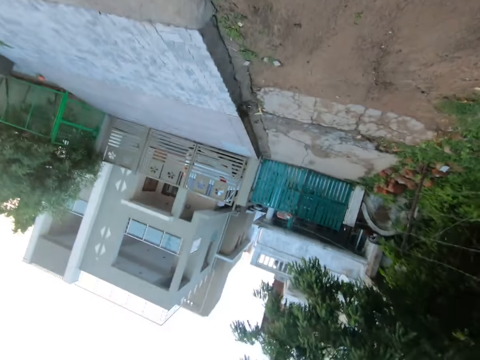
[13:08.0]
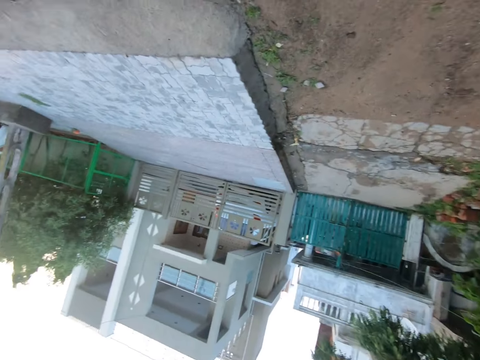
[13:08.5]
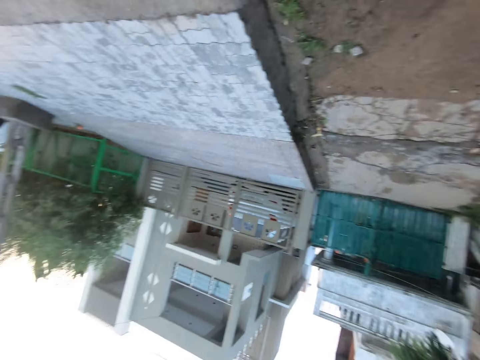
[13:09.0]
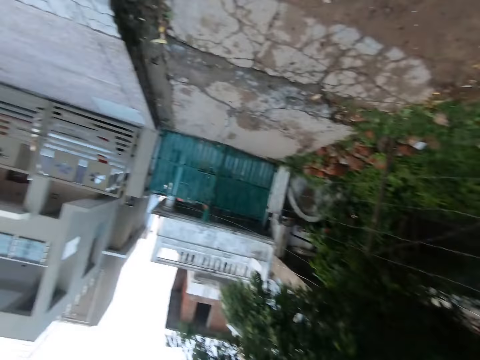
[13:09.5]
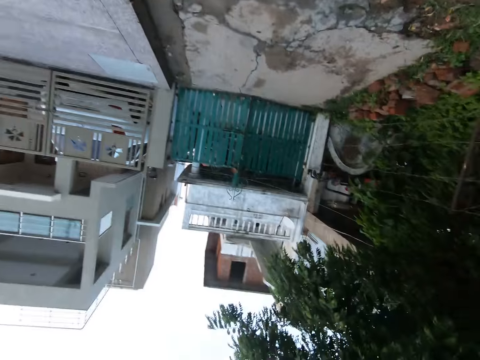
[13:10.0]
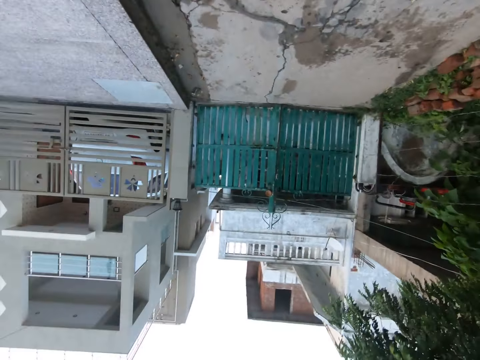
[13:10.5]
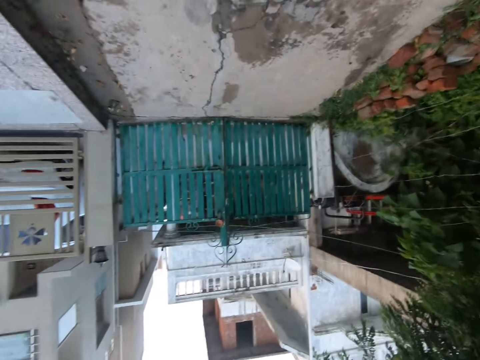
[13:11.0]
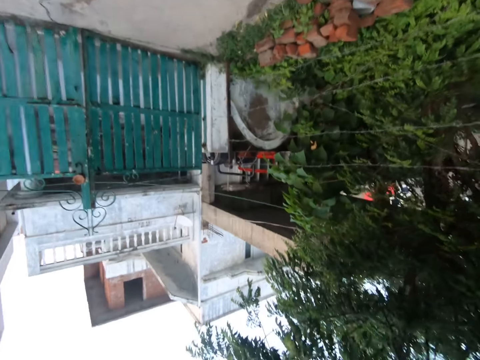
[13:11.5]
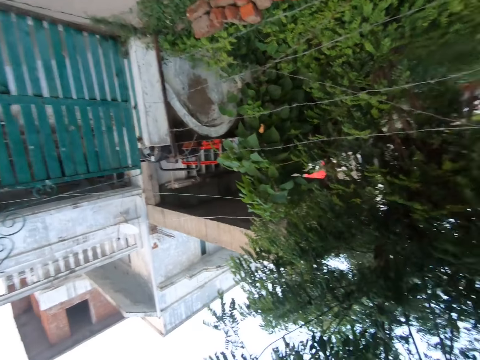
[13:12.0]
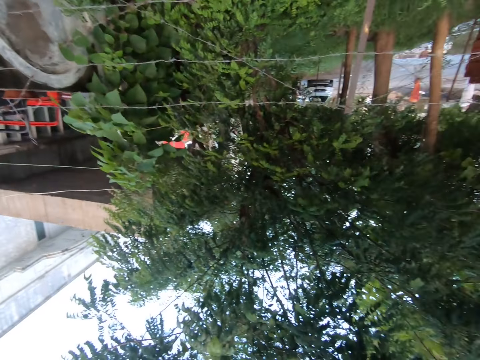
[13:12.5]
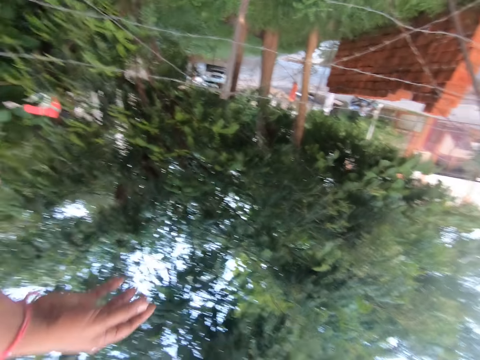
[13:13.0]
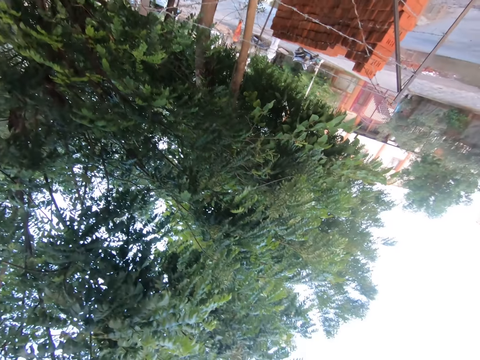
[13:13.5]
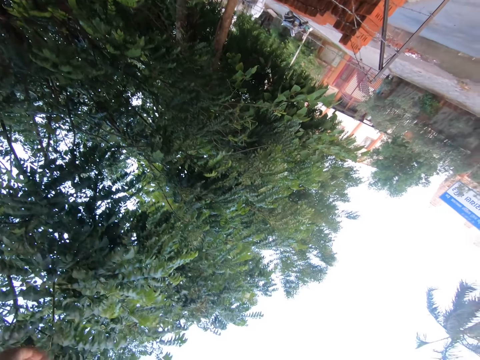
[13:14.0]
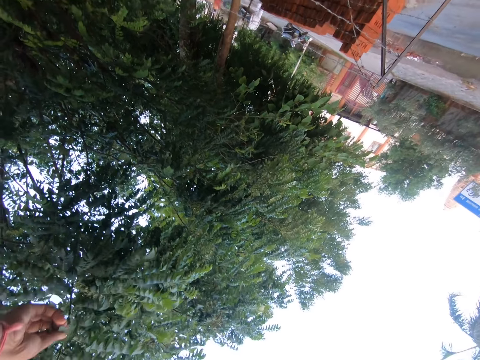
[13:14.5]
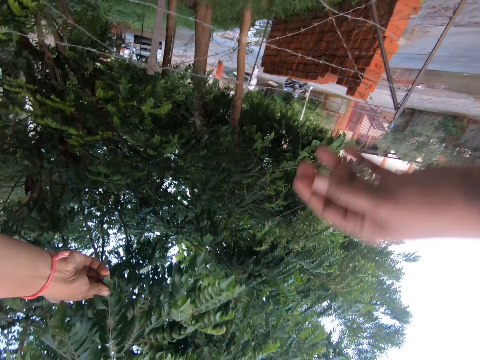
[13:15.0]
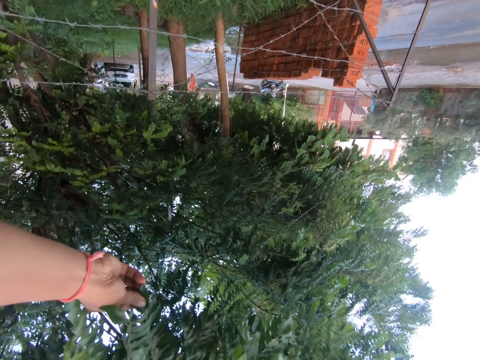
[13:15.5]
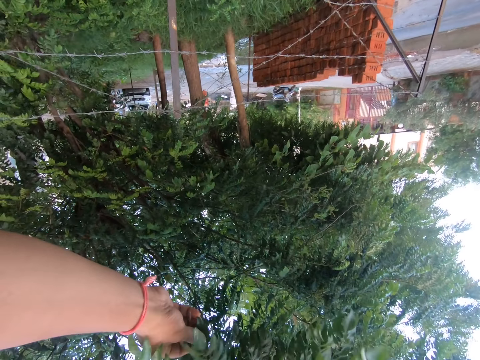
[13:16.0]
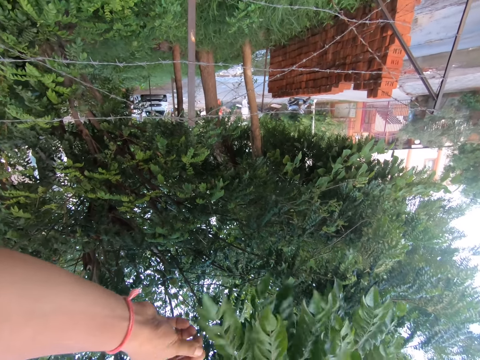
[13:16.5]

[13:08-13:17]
The camera wearer walks on the pavement and looks around. They stop and cut leaves. They look around again. They touch the leaves.

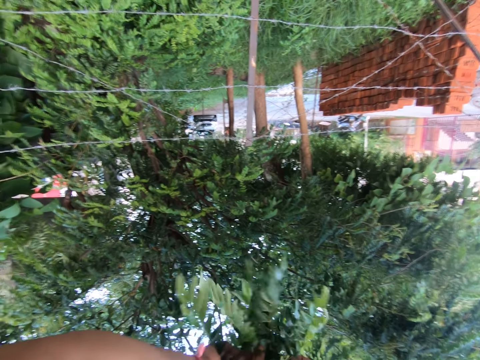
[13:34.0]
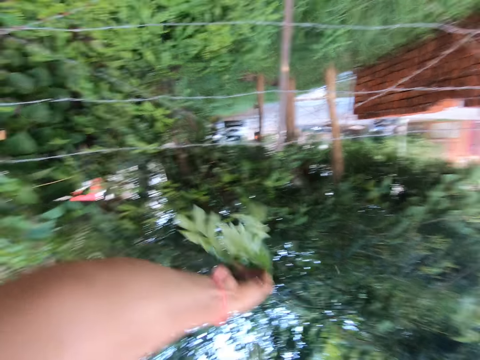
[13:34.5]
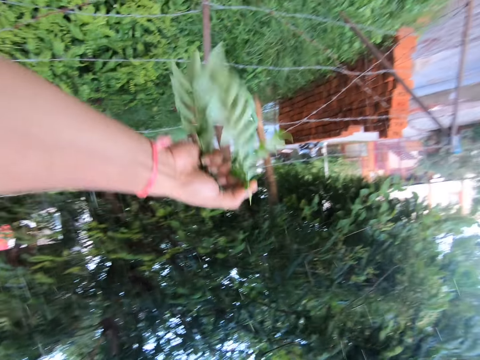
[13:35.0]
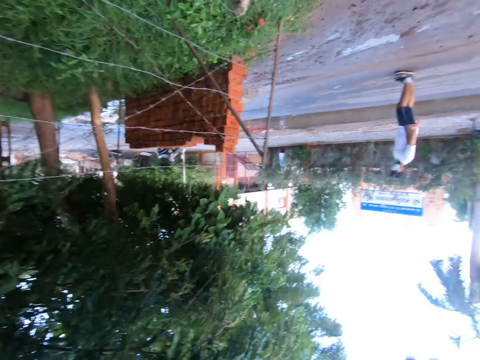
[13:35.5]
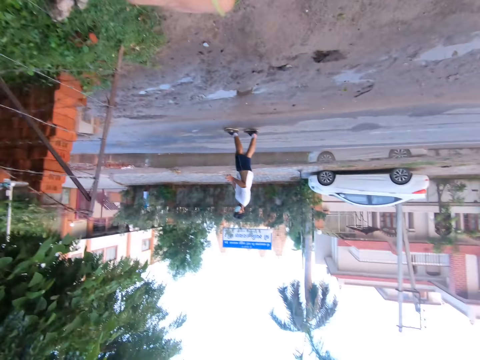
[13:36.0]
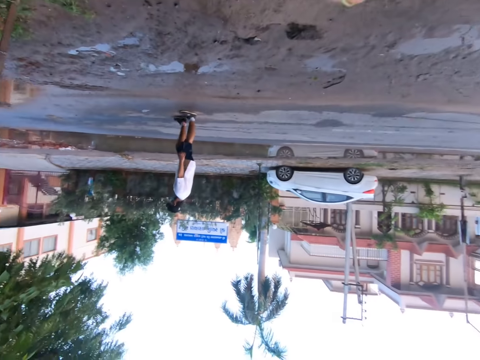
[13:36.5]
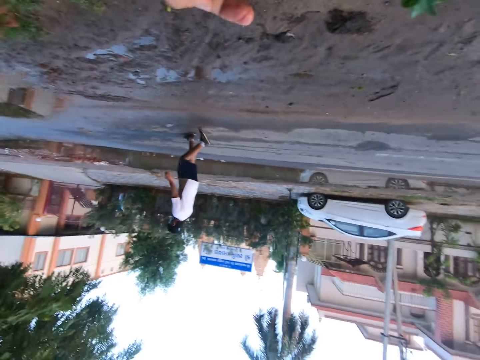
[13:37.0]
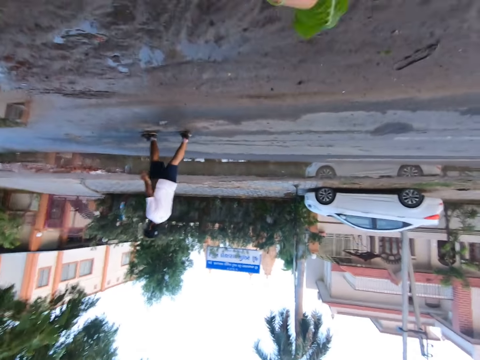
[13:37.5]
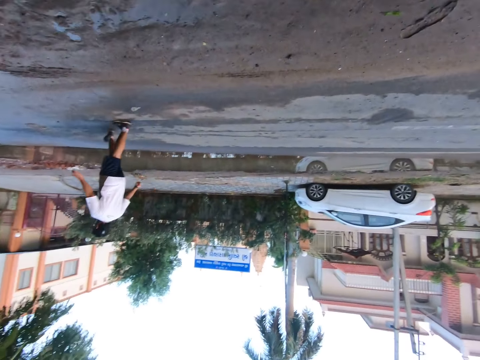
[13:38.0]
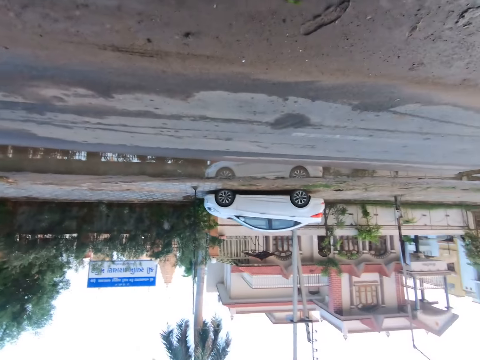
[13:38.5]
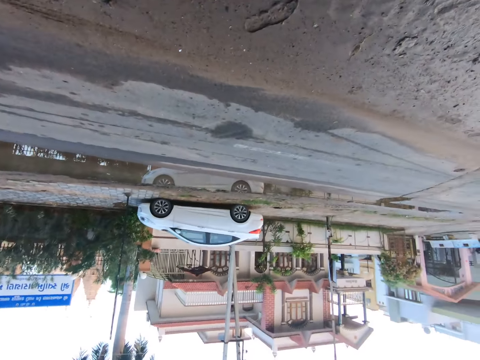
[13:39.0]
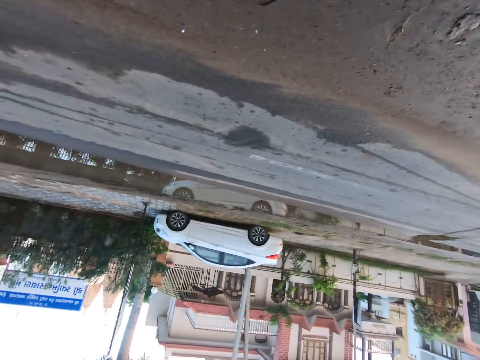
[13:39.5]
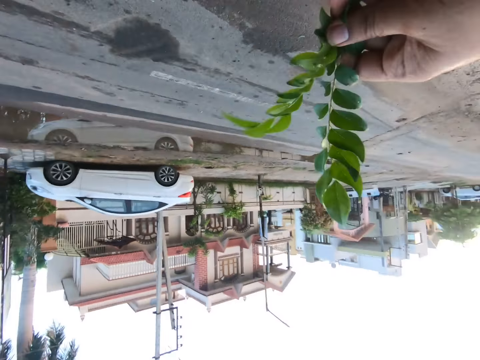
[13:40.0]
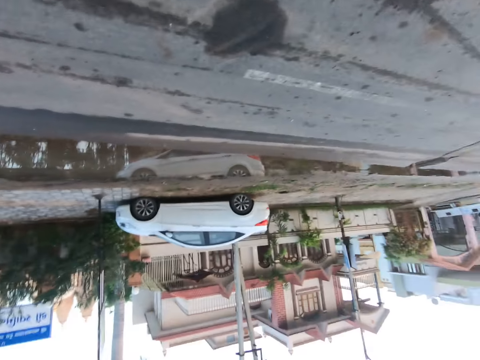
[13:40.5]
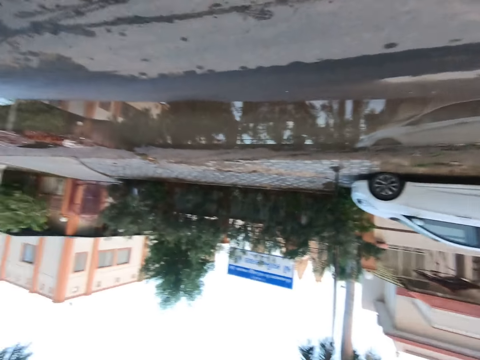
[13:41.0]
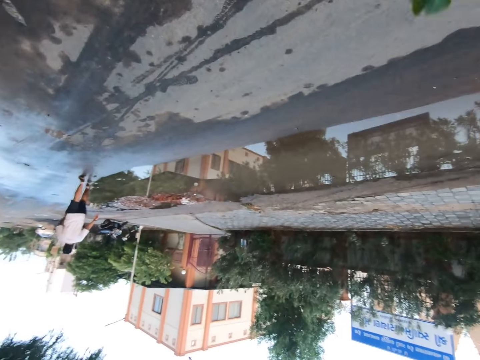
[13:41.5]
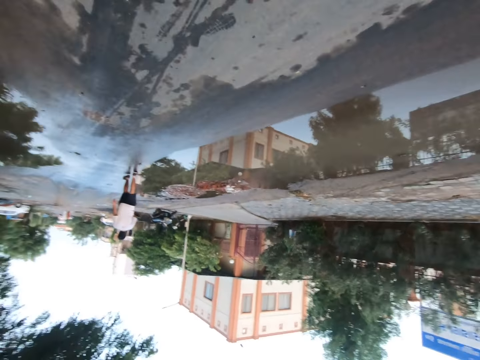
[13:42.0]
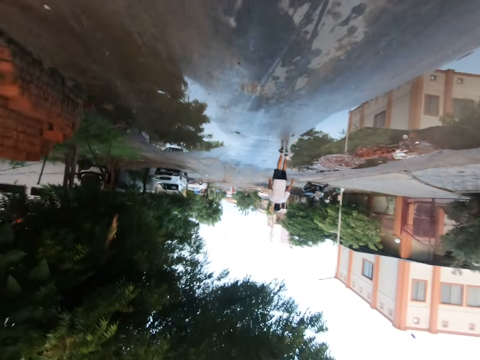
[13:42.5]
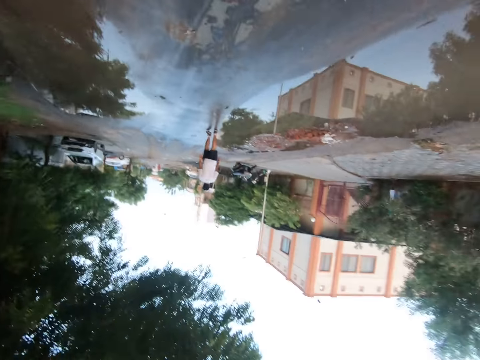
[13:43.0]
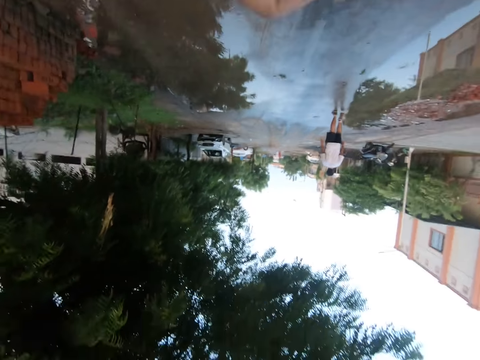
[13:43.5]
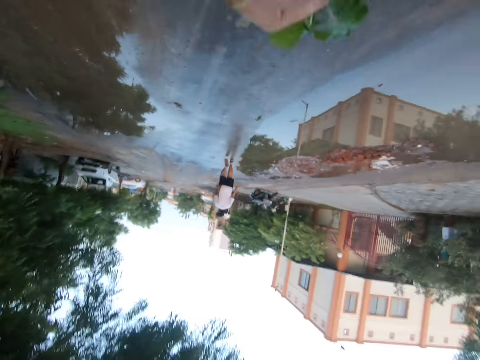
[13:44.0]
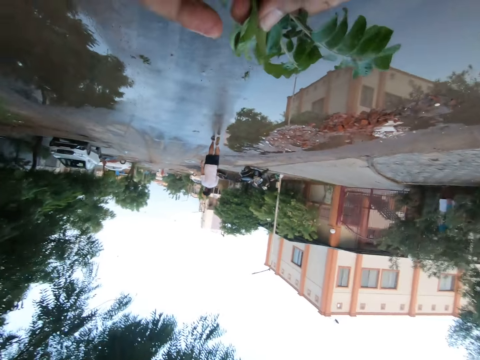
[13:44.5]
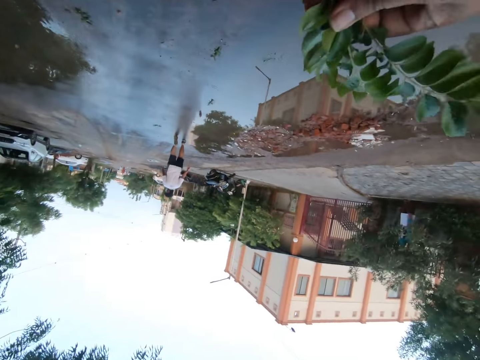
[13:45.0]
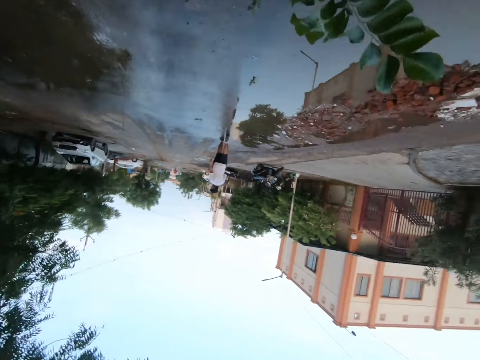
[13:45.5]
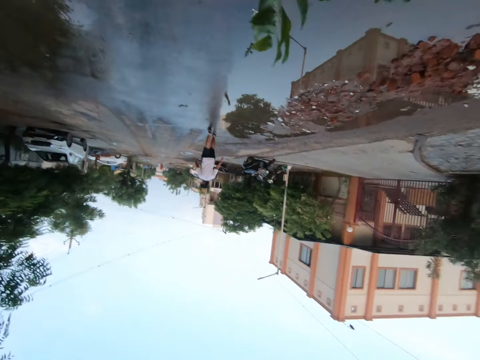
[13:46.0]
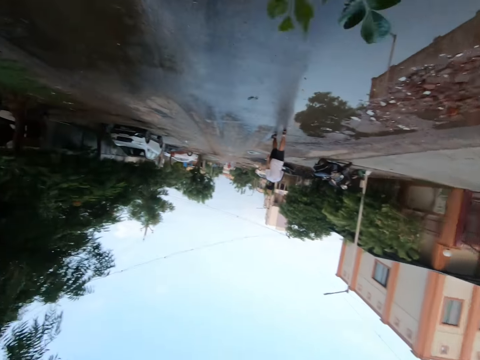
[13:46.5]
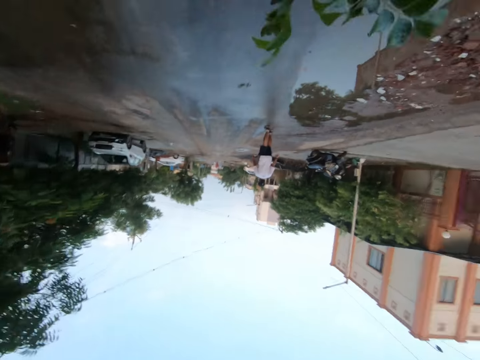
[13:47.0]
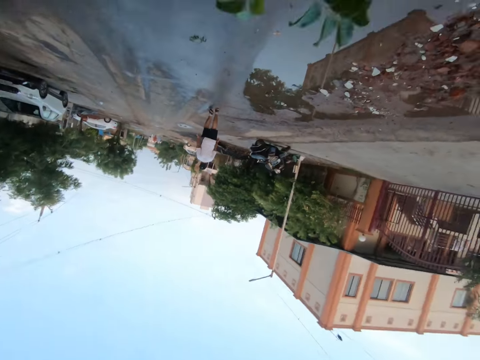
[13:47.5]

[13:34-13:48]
The camera wearer walks on the pavement and looks around. They jump the mud. They walk on the road and look around.

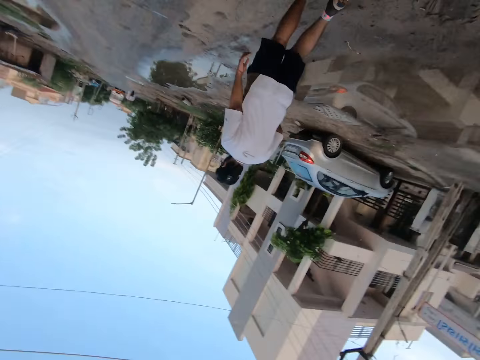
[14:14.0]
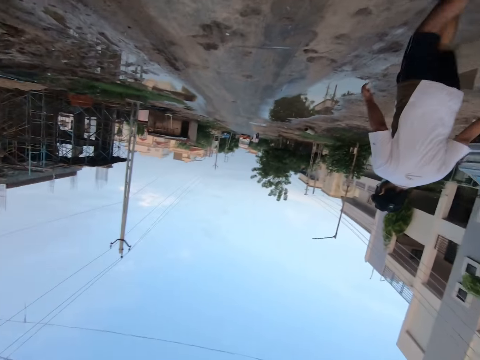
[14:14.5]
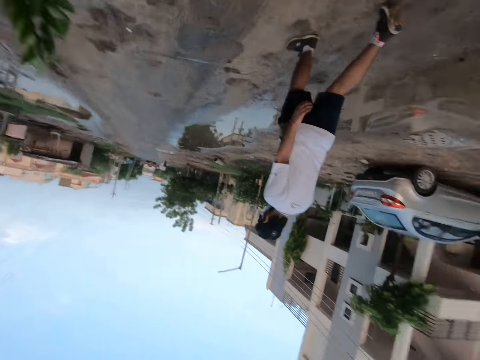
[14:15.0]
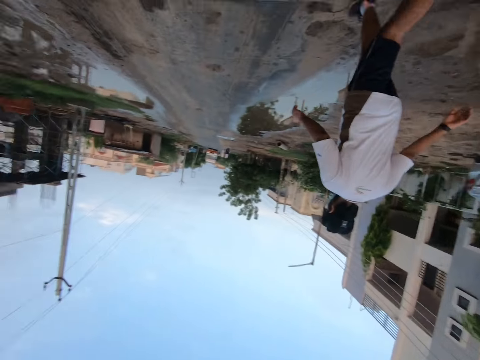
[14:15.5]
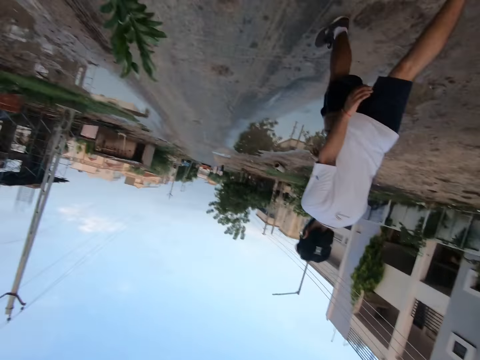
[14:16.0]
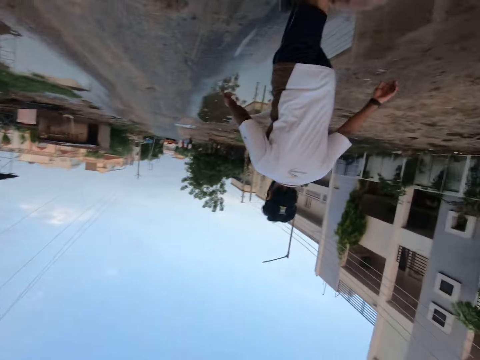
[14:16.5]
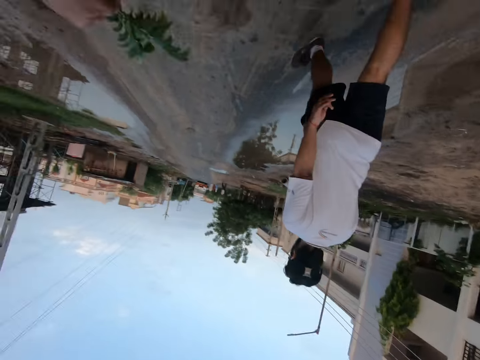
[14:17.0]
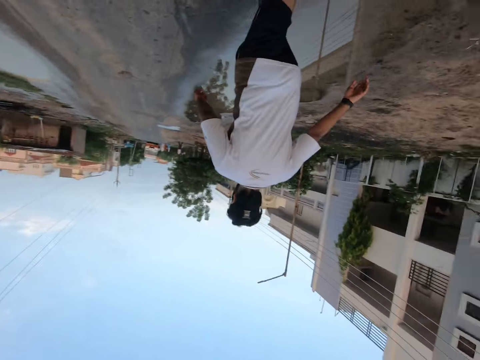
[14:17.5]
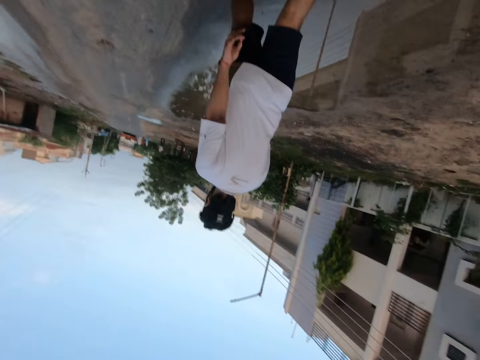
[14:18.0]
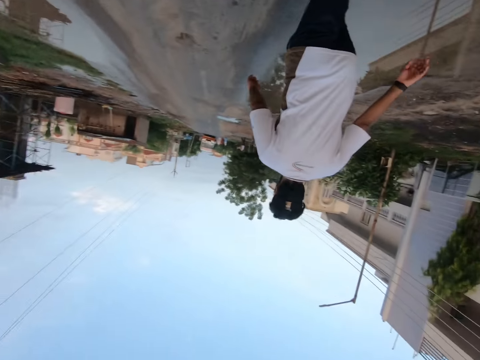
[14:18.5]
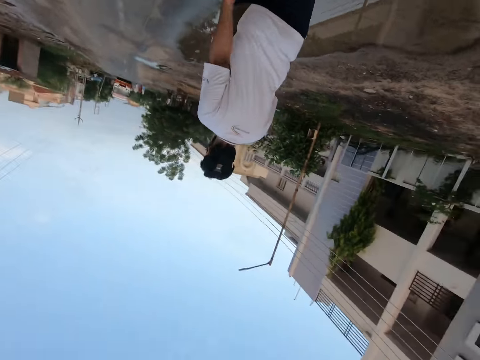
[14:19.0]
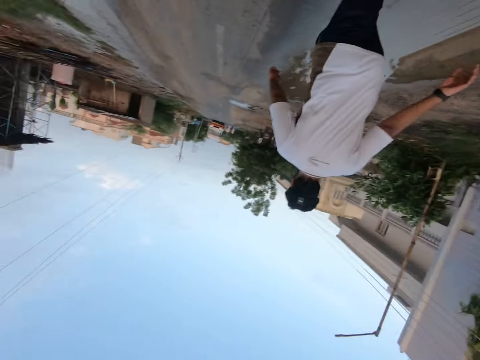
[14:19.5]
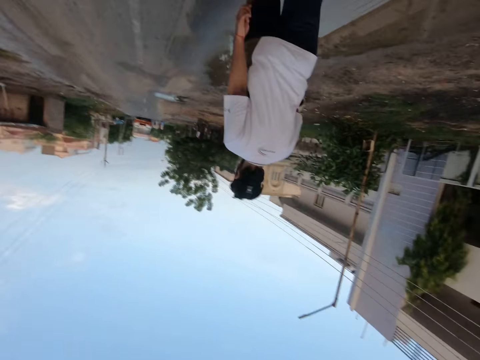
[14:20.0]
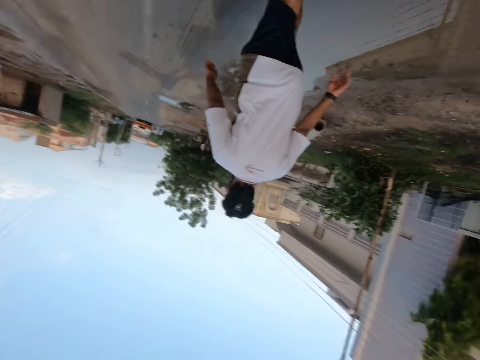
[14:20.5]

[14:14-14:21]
The camera wearer talks to a man.
